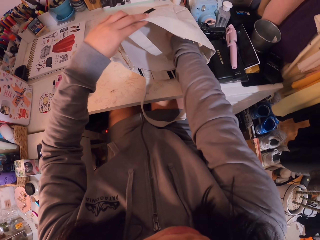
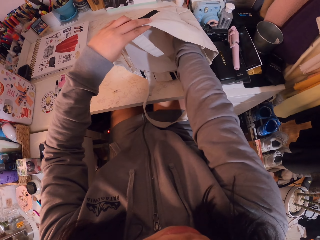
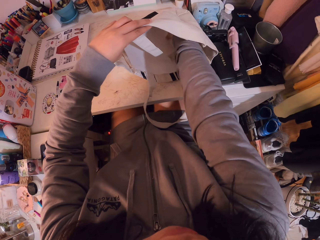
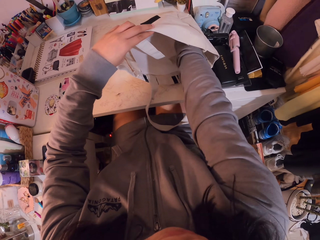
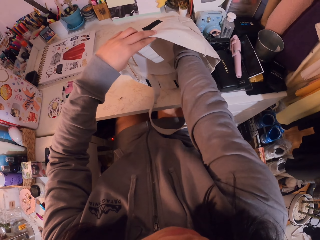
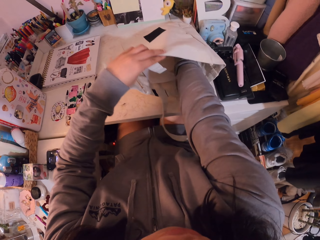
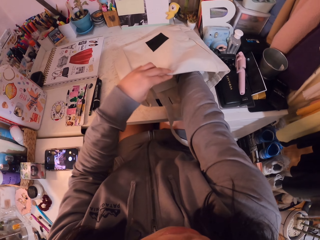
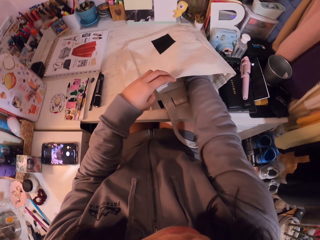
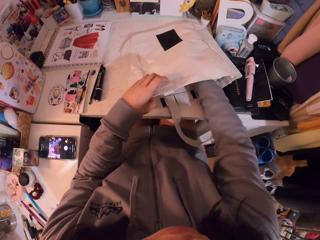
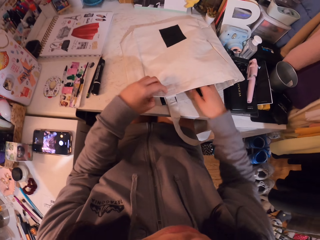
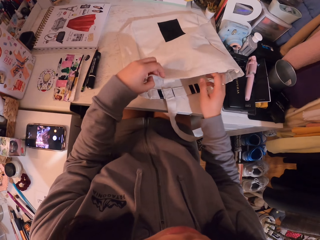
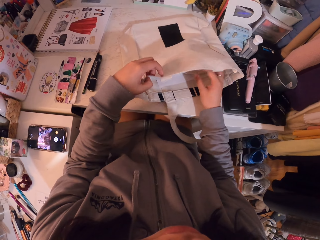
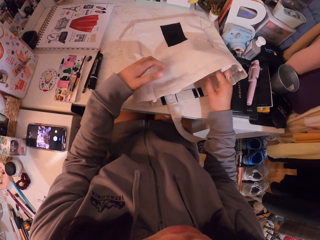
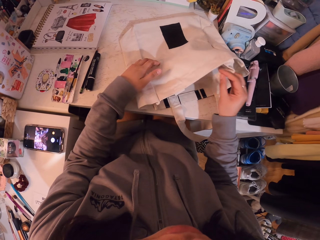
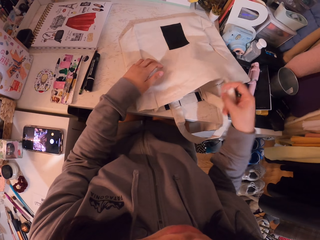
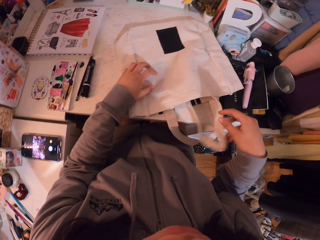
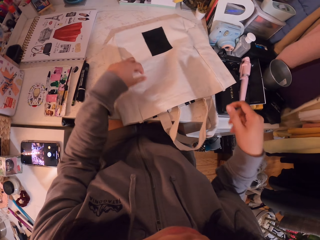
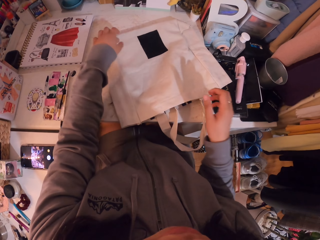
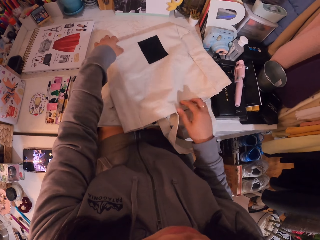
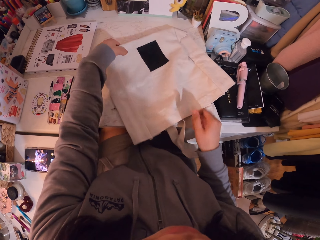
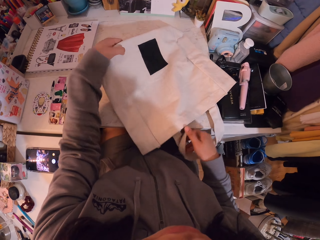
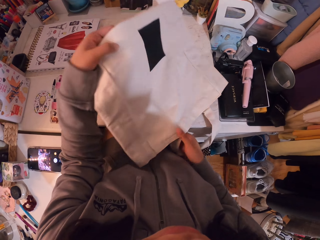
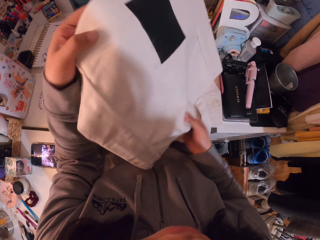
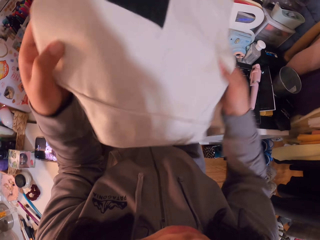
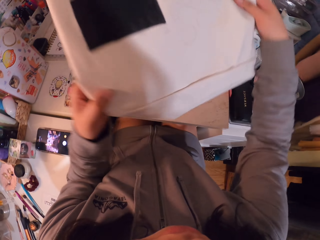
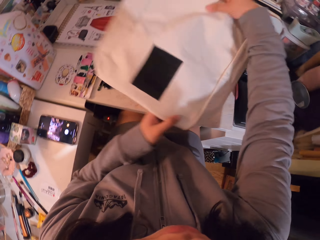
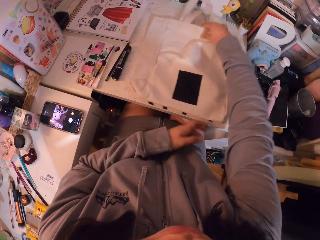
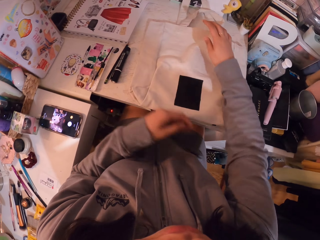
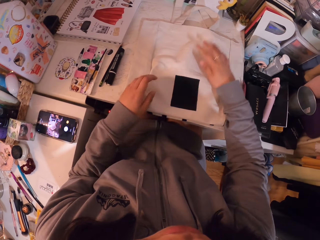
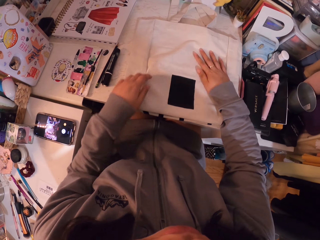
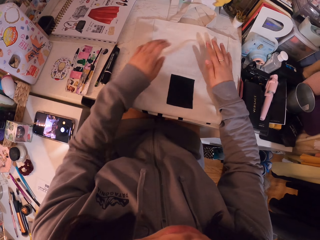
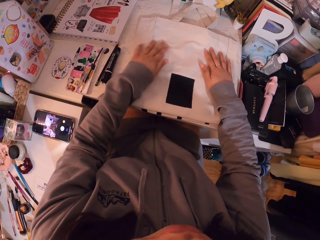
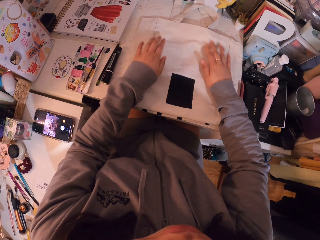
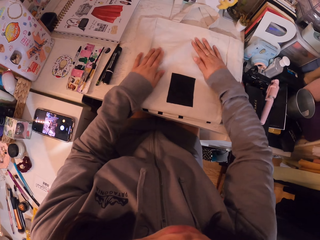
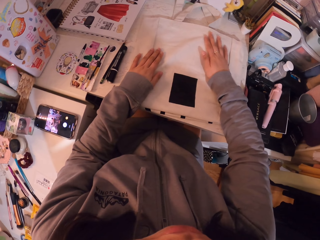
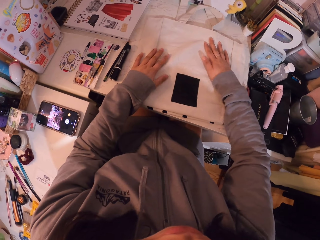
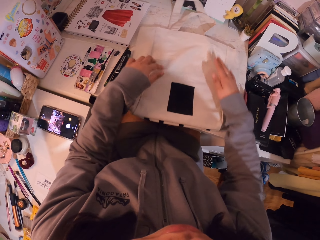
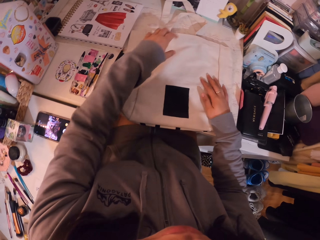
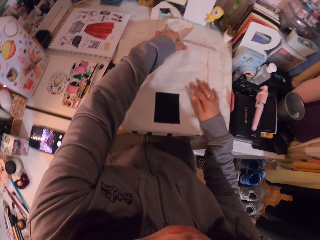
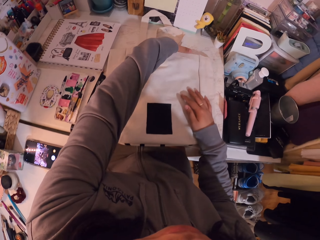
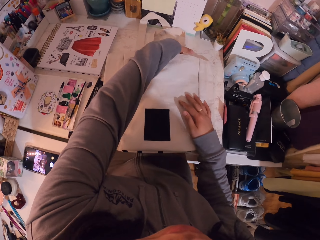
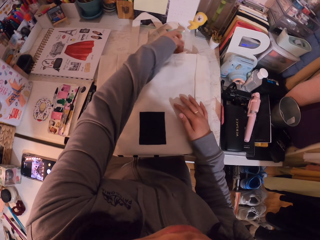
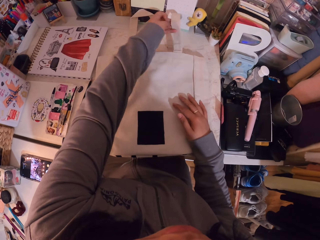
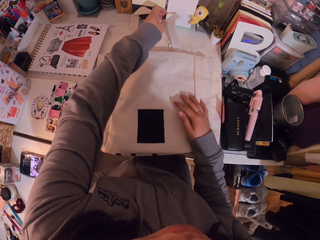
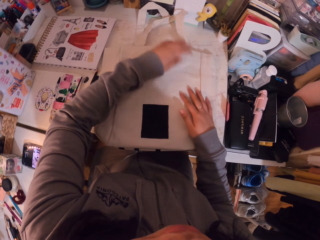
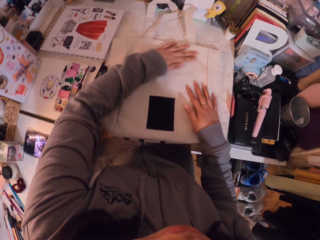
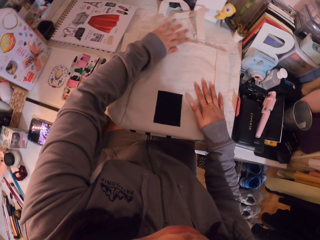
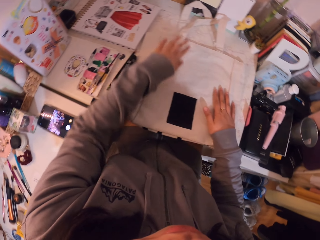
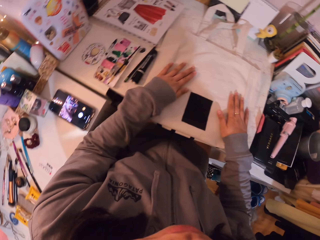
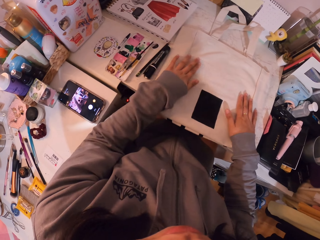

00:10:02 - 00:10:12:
The camera wearer moves her hands. She holds the canvas bag up. She moves the canvas bag. She turns the canvas bag. She puts the canvas bag on the table. She moves her hands. She touches the canvas bag.

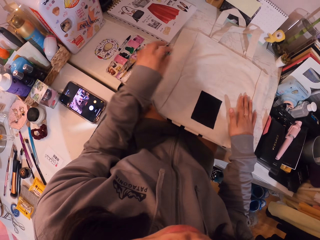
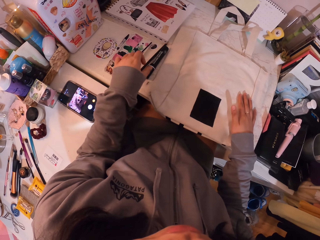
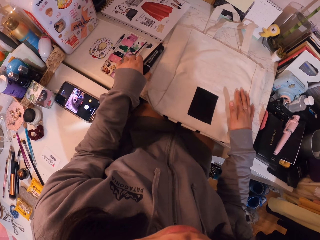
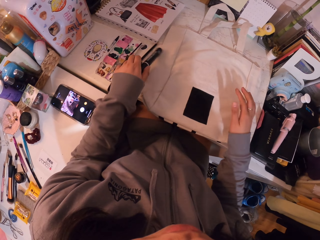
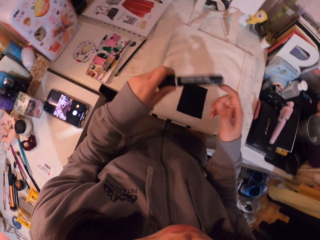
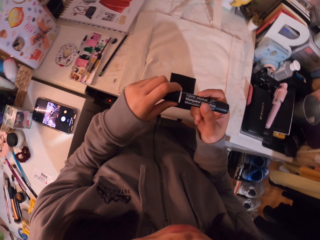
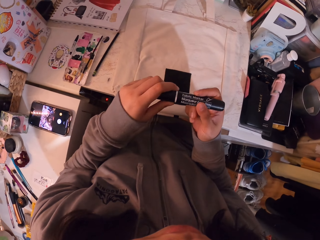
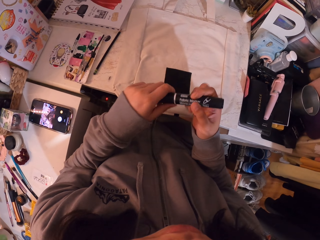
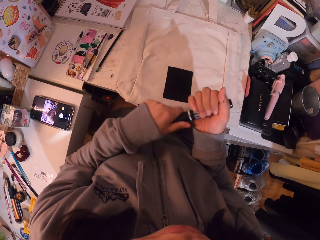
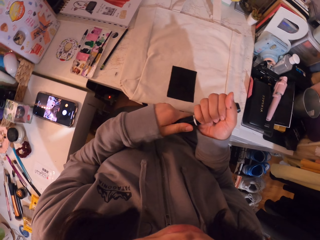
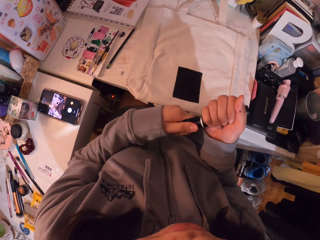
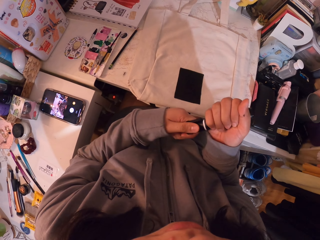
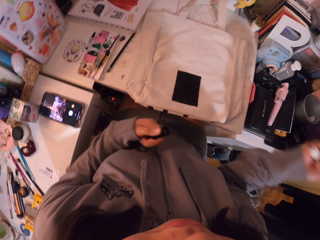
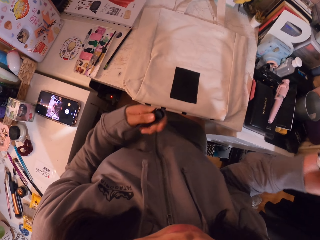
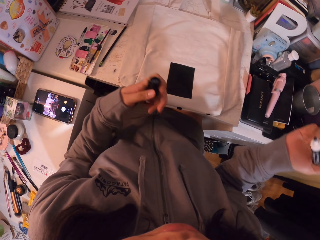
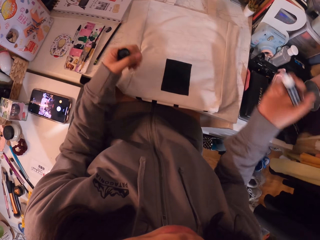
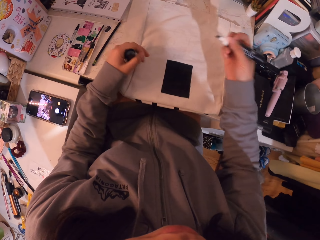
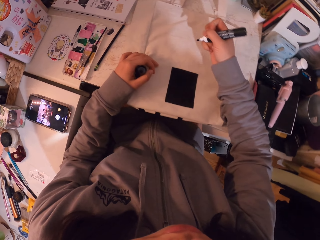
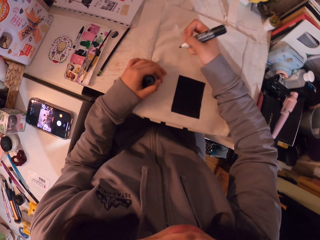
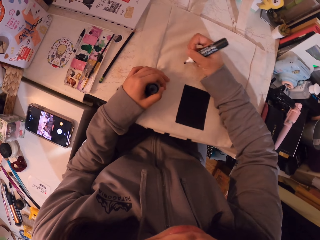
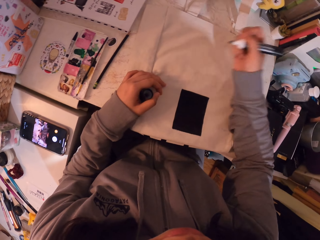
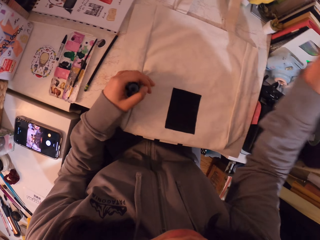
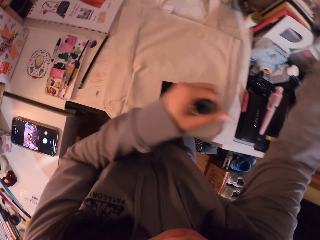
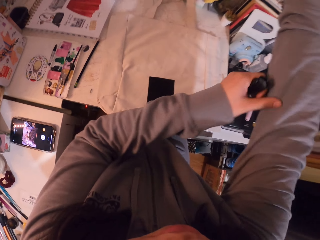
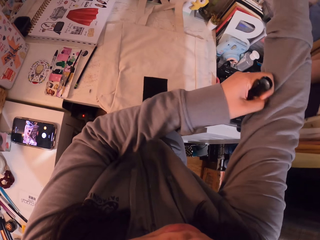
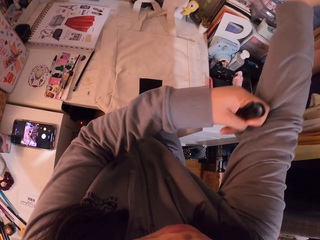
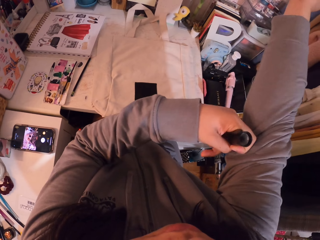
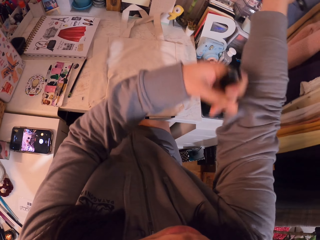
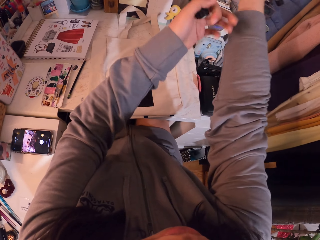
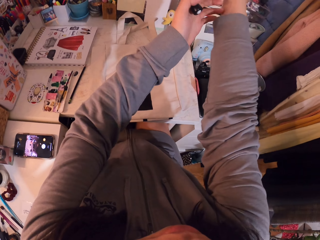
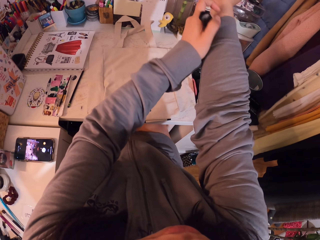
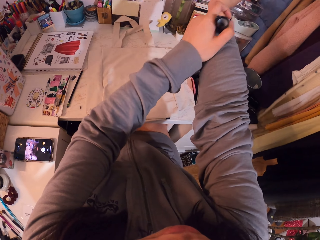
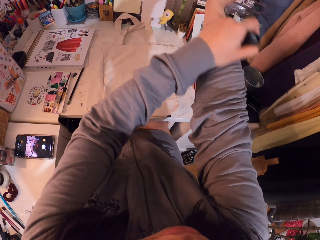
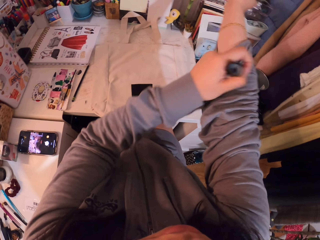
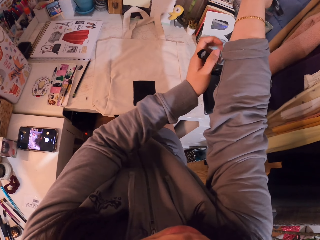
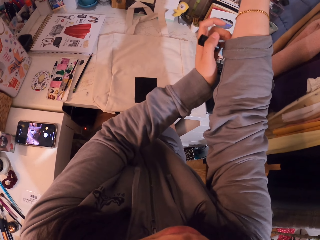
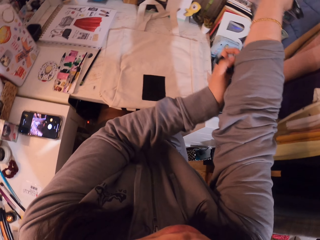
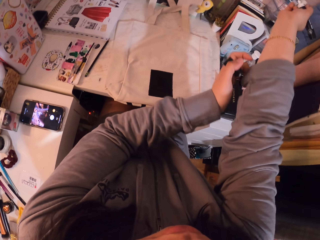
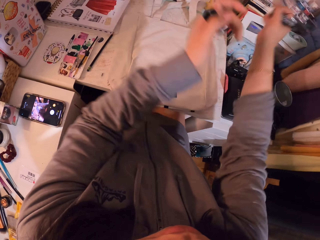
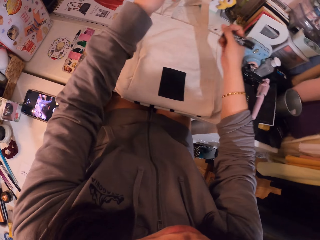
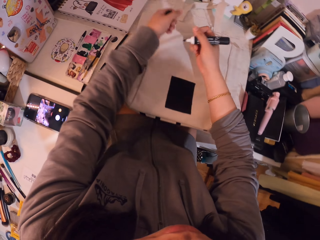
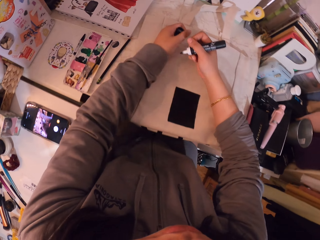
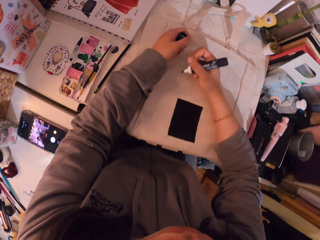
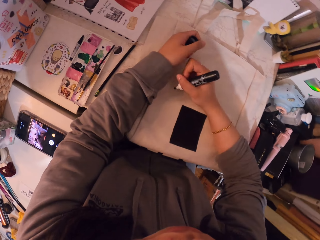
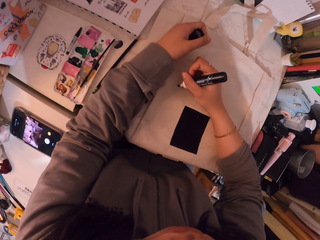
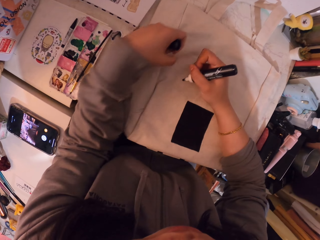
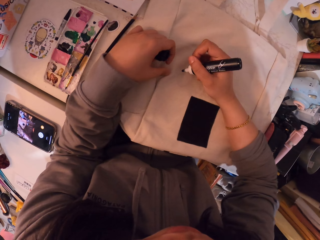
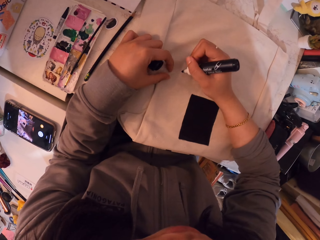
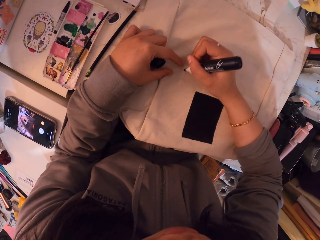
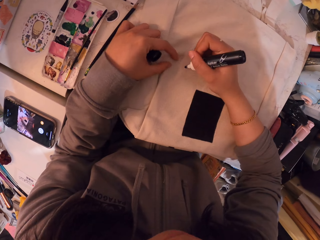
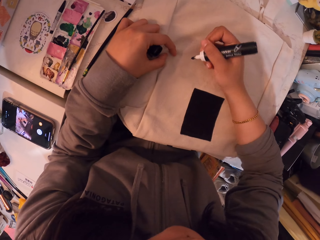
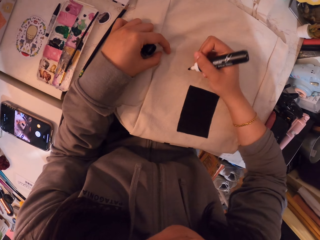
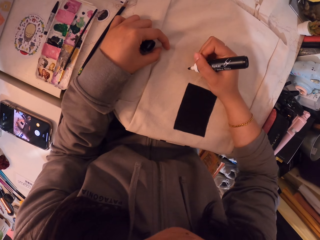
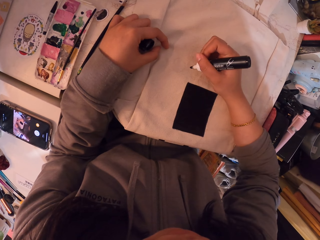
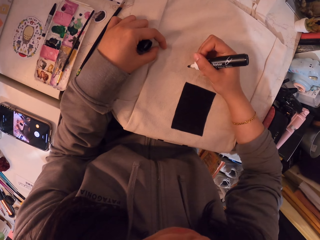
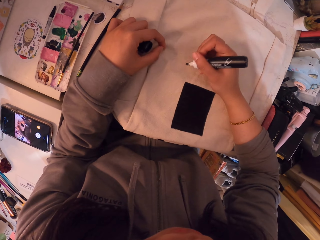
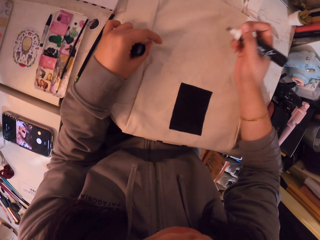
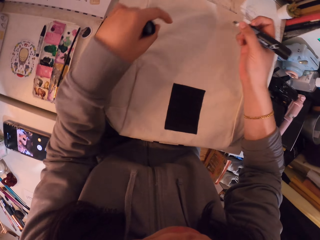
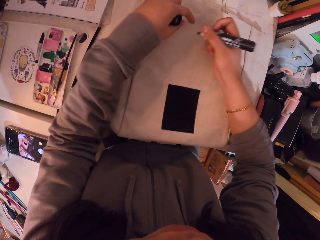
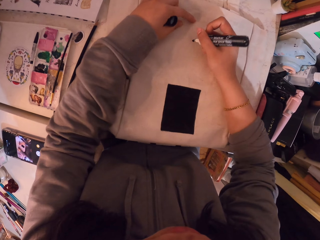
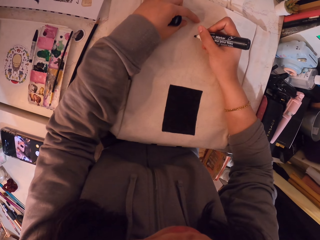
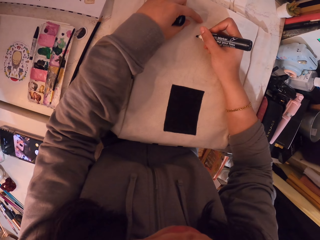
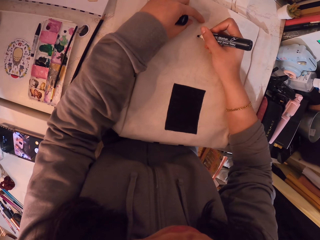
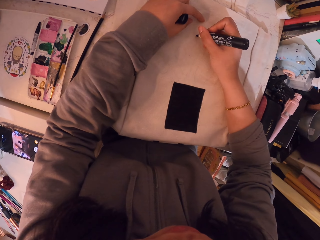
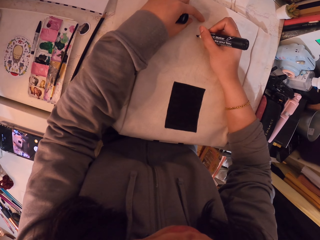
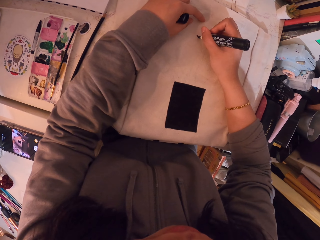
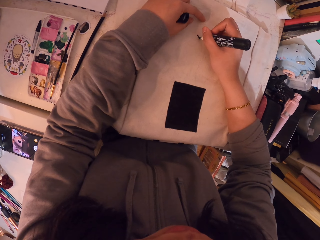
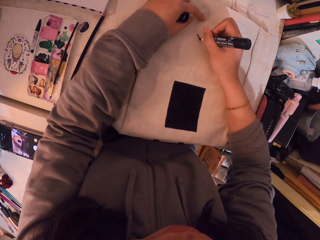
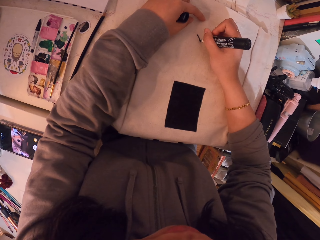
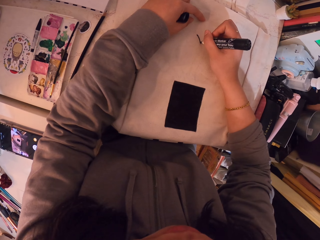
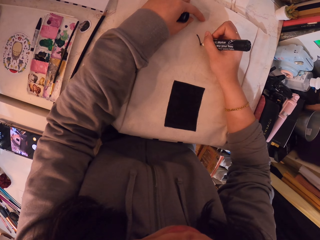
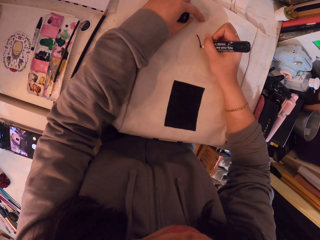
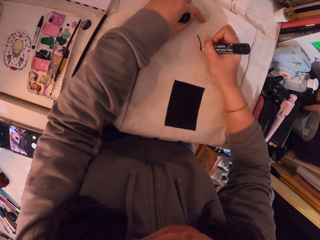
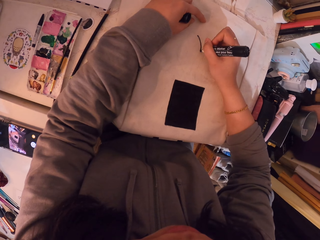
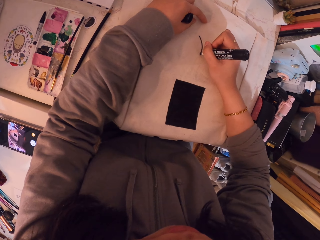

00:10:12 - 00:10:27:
The camera wearer moves her hand. She takes the marker pen from the table. She moves her hands and holds the marker pen. She opens the marker pen. She moves her hands. She moves her hands again. She holds the marker pen. She moves her hand. She moves her hand again. She touches her sweater and pulls up her sweater. She moves her hands. She moves her hands again. She draws on the canvas bag with the marker pen.
